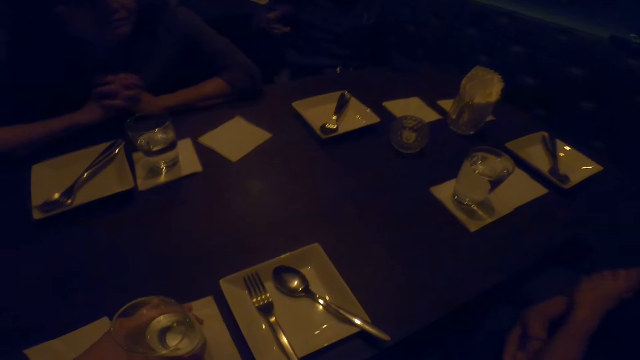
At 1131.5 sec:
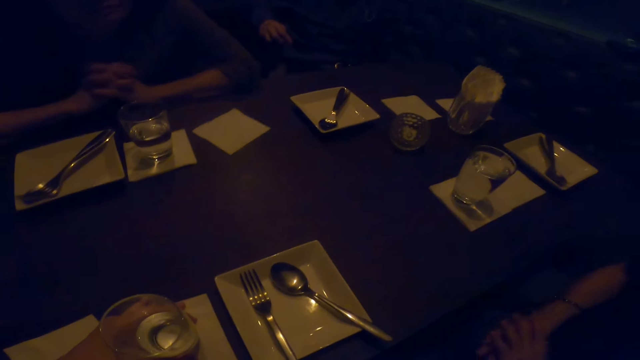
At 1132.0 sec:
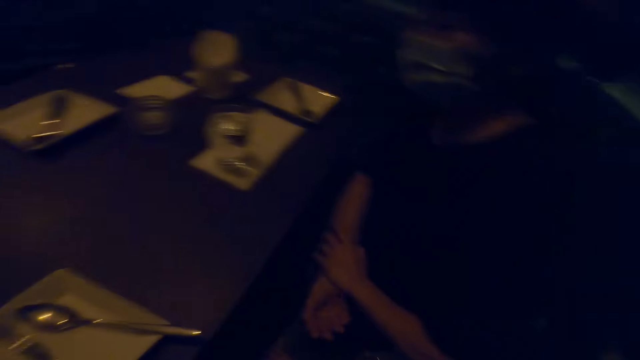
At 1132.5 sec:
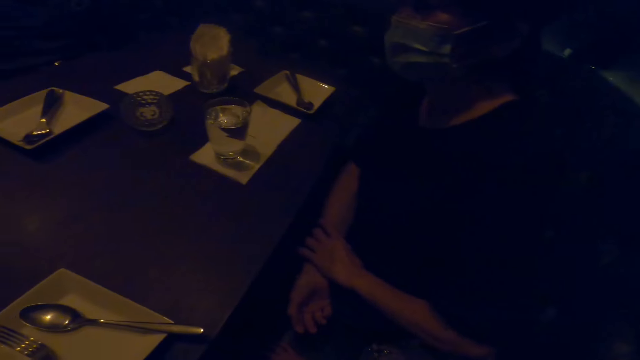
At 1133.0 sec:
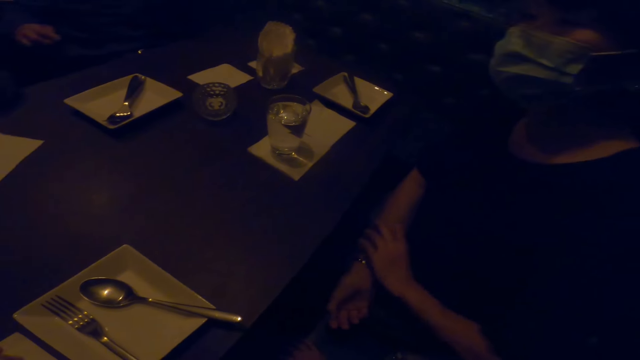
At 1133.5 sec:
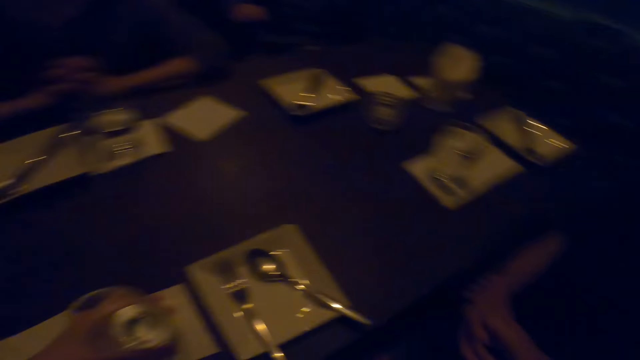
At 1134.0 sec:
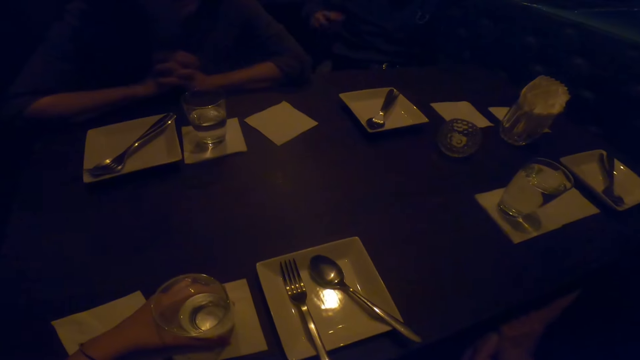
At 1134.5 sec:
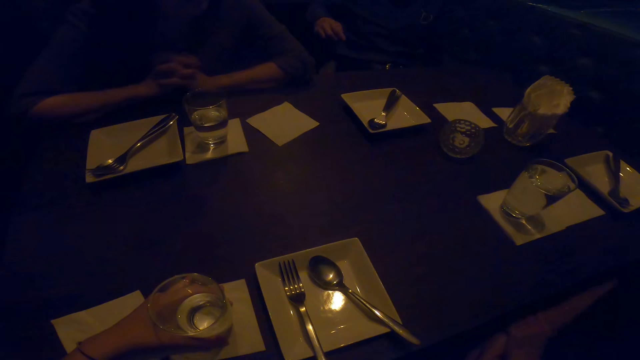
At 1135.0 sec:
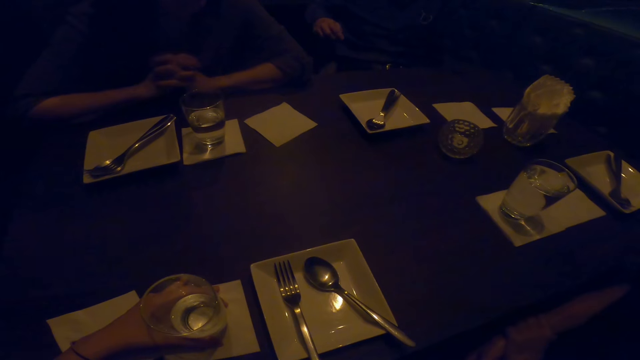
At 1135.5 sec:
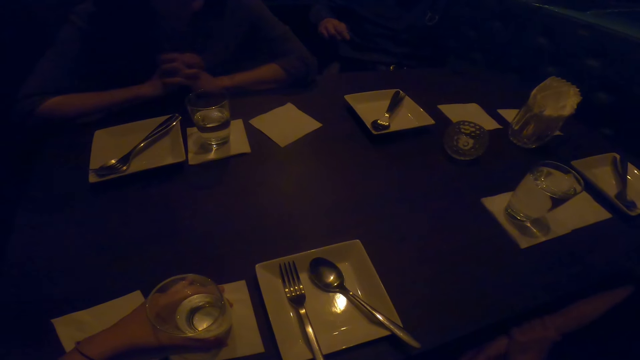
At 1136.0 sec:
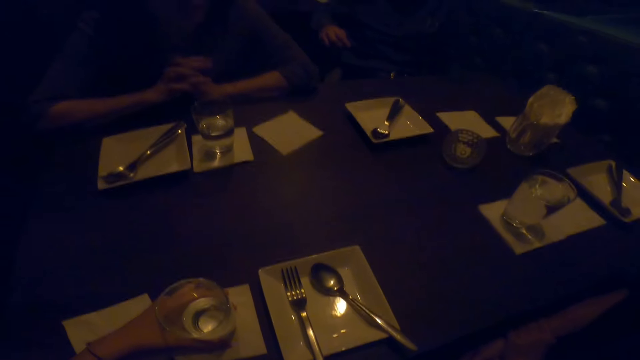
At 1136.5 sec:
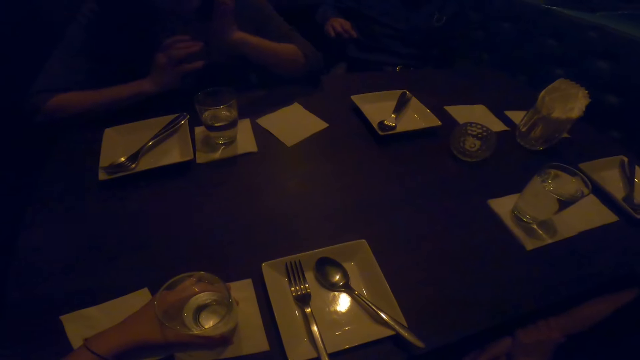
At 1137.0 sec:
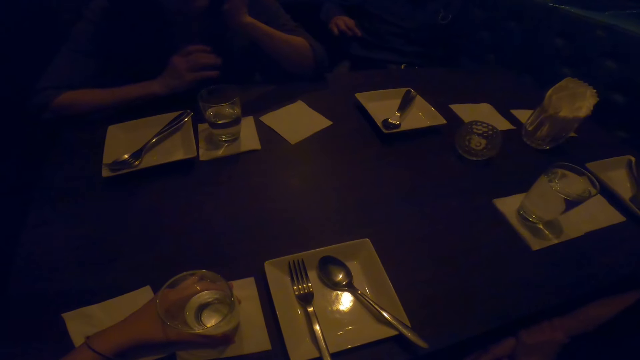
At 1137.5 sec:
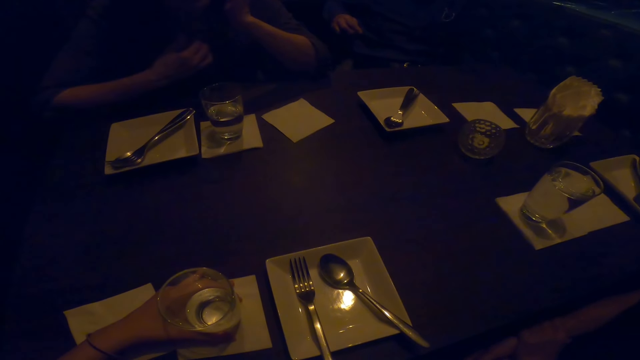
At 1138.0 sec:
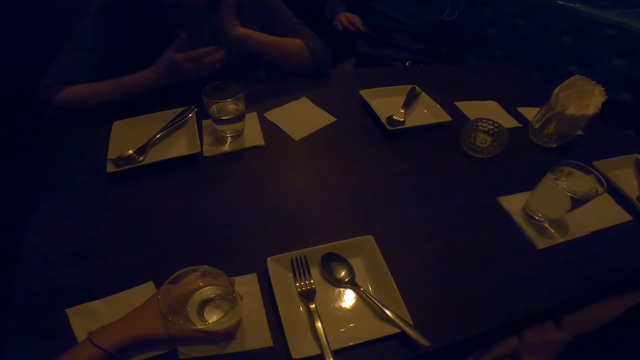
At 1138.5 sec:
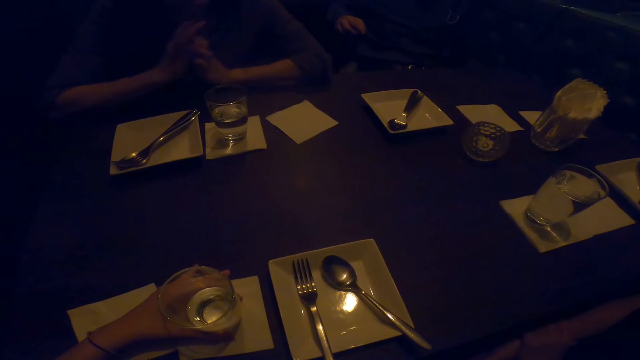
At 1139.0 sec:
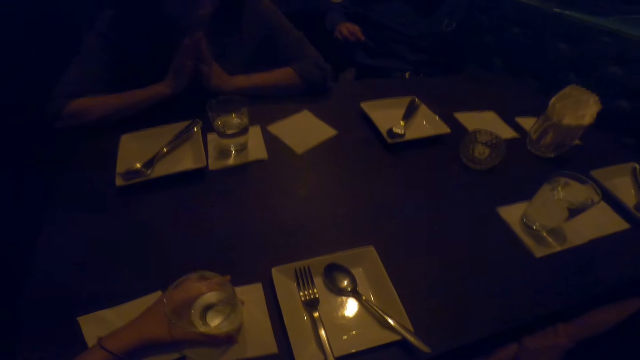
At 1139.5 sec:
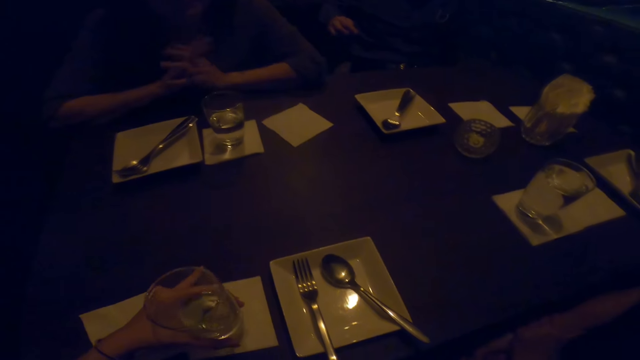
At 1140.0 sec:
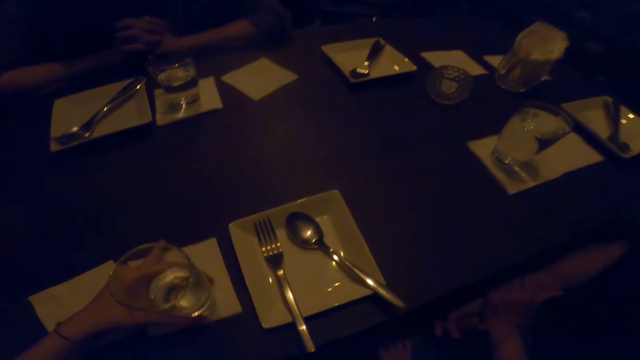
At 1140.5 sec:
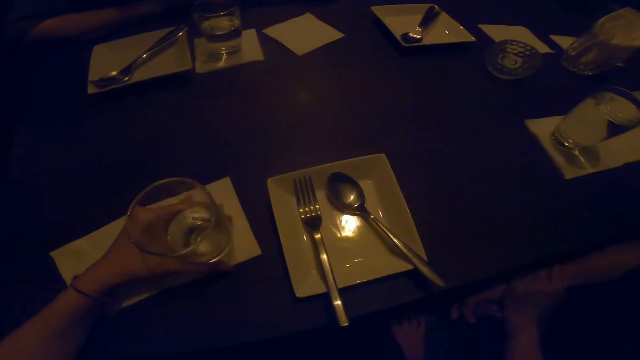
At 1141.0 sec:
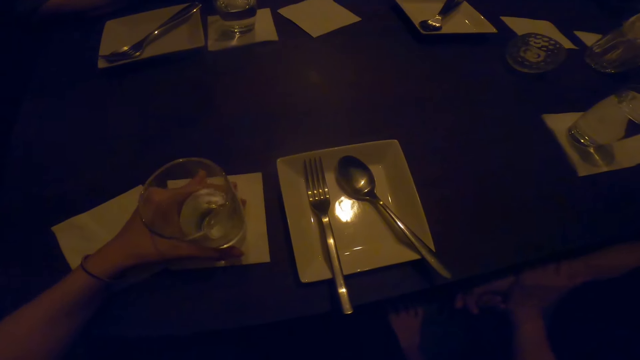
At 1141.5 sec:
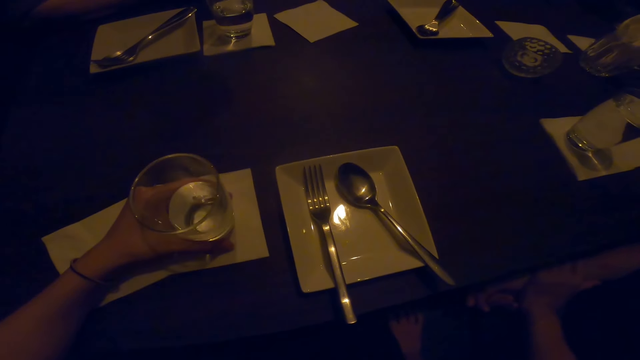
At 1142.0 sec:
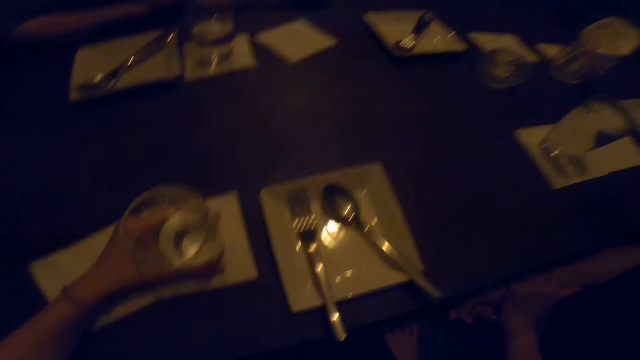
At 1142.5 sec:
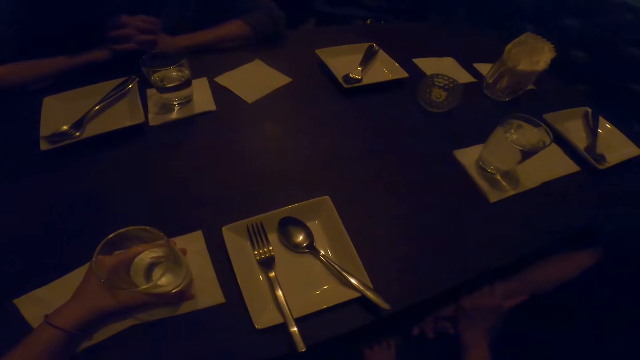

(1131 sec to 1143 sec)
The camera wearer stares at a lady. They stare at the table. Another lady touches the face. The camera wearer interacts with the friends. They move the glass on the table.

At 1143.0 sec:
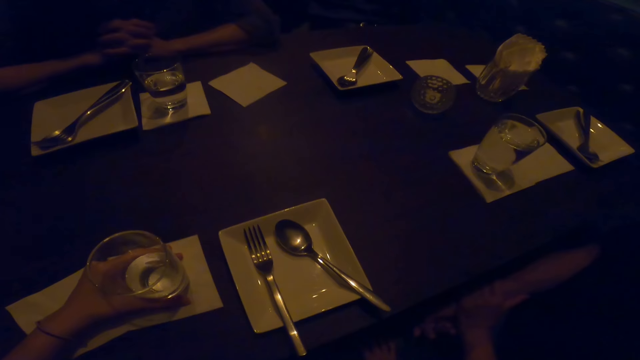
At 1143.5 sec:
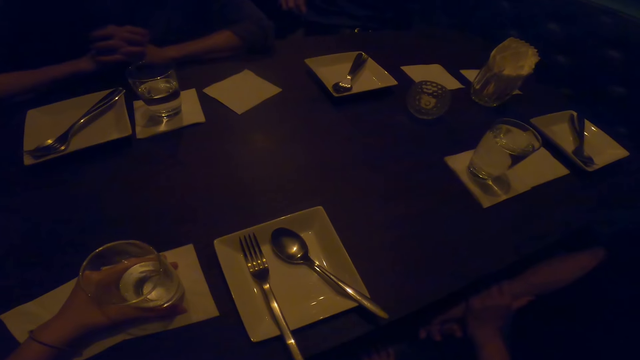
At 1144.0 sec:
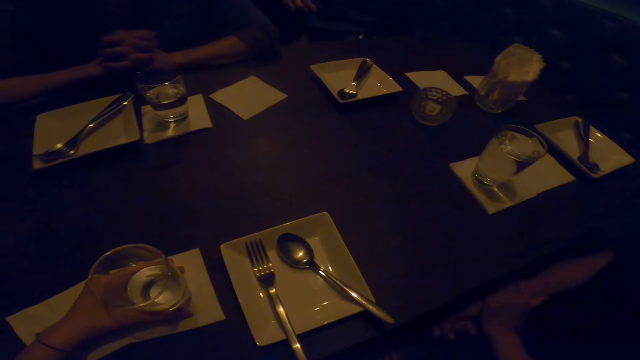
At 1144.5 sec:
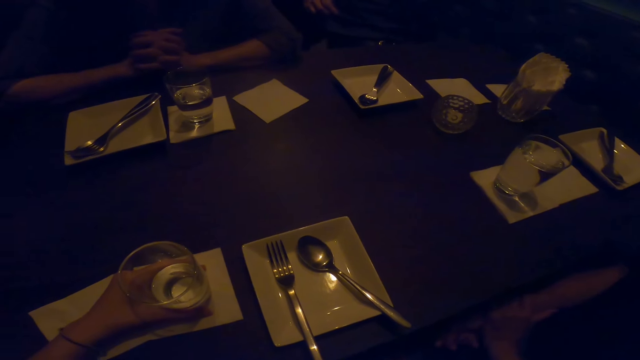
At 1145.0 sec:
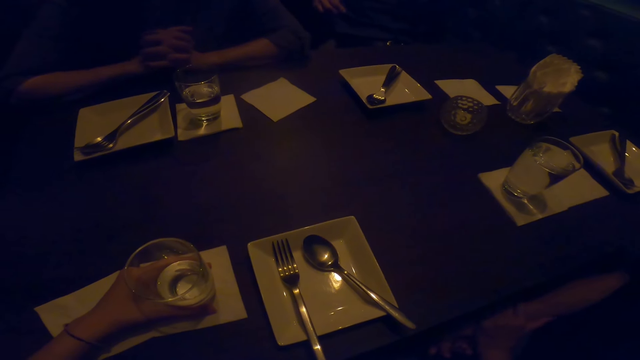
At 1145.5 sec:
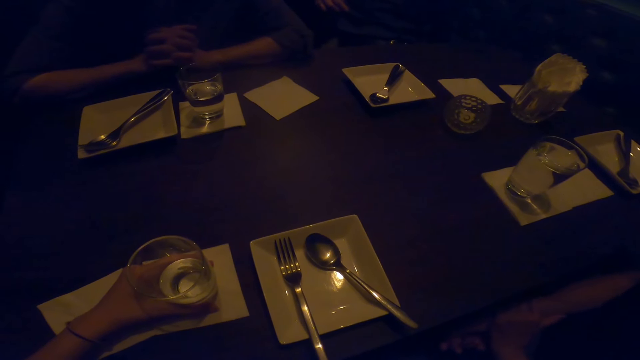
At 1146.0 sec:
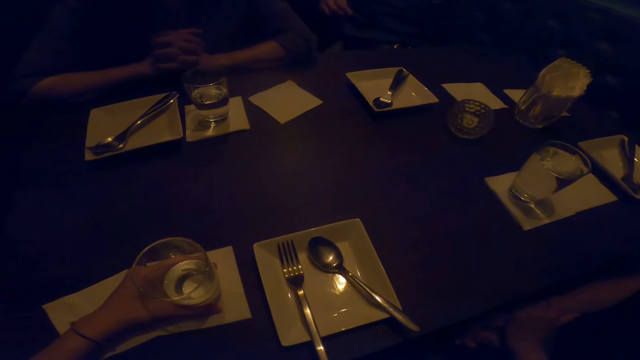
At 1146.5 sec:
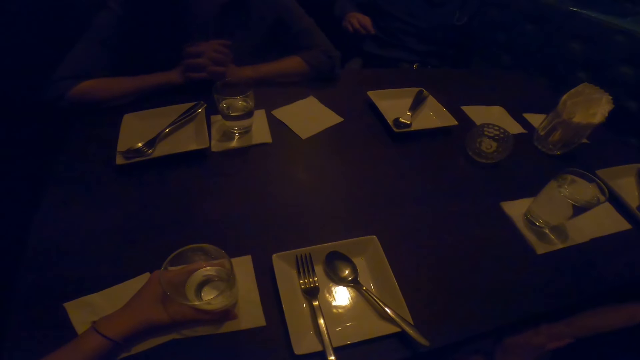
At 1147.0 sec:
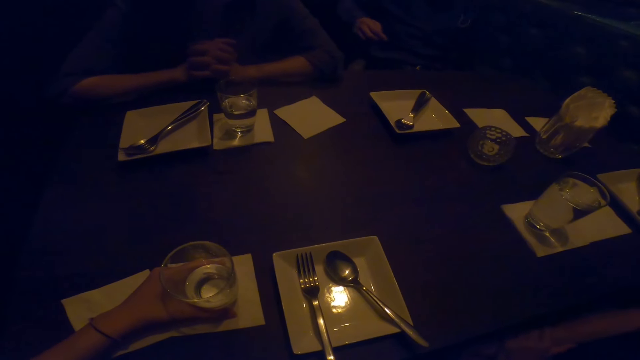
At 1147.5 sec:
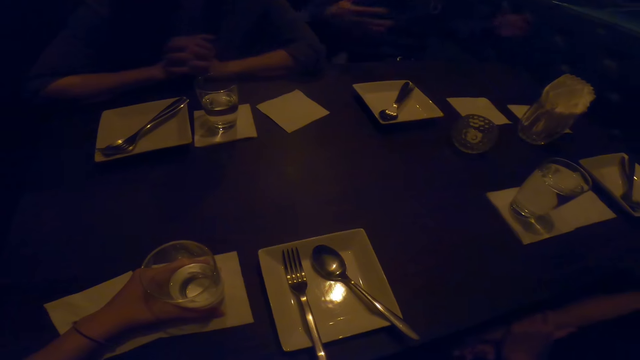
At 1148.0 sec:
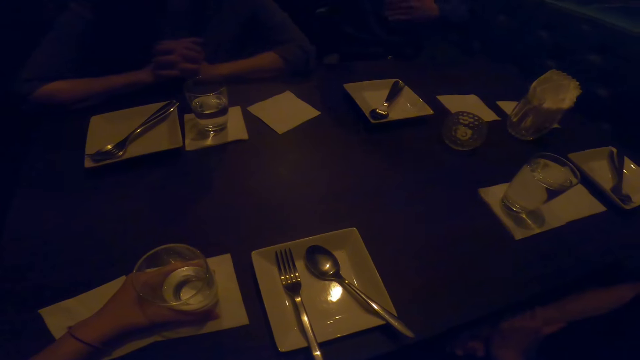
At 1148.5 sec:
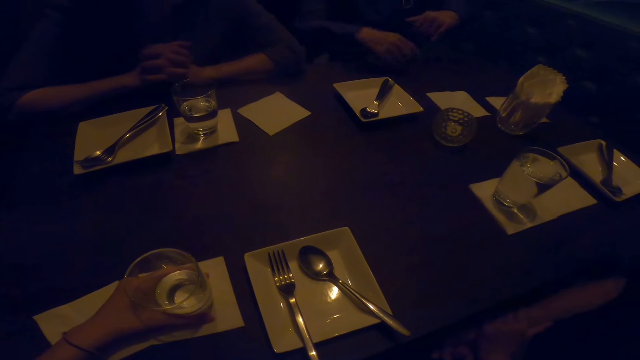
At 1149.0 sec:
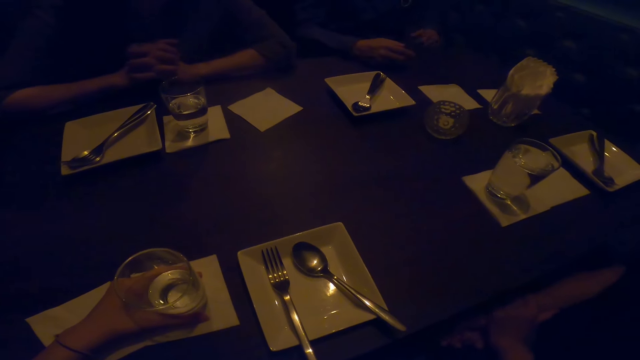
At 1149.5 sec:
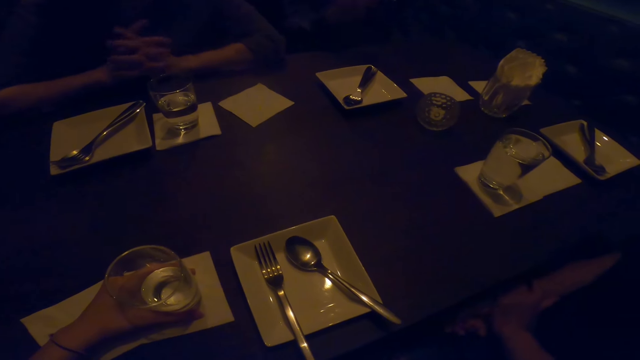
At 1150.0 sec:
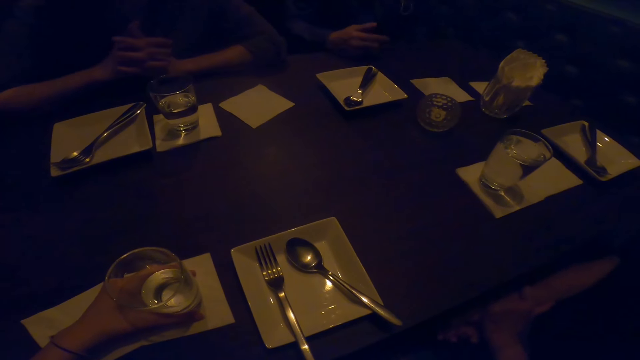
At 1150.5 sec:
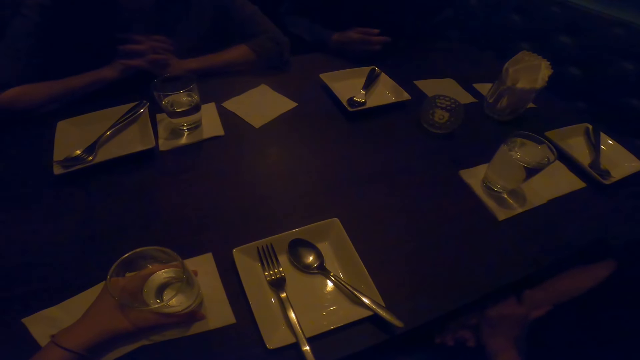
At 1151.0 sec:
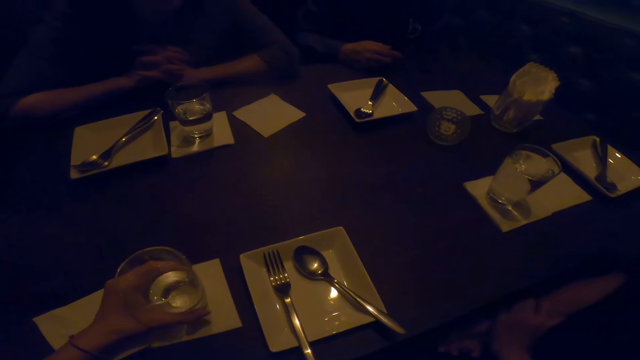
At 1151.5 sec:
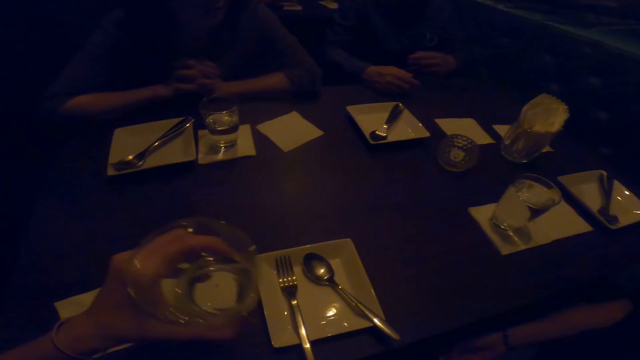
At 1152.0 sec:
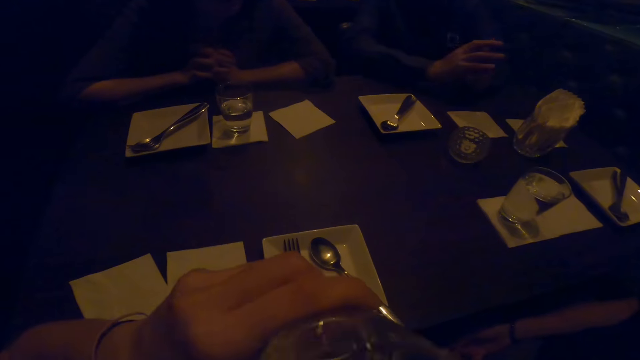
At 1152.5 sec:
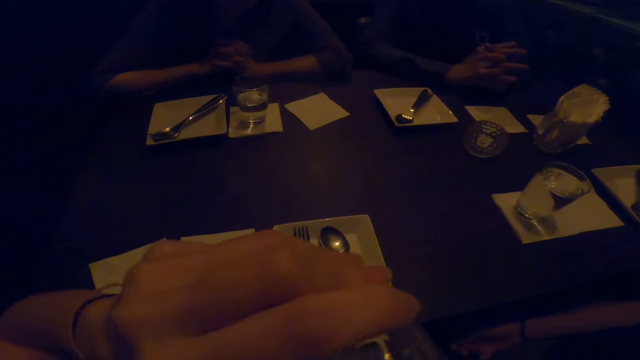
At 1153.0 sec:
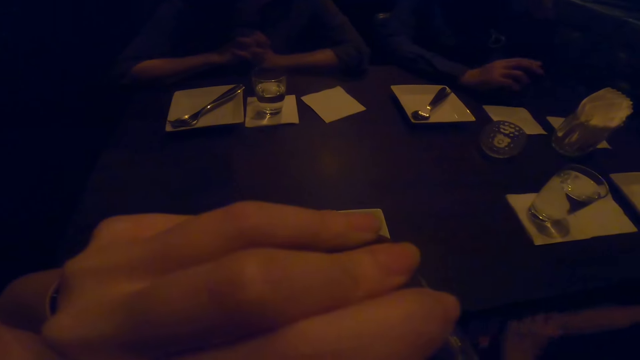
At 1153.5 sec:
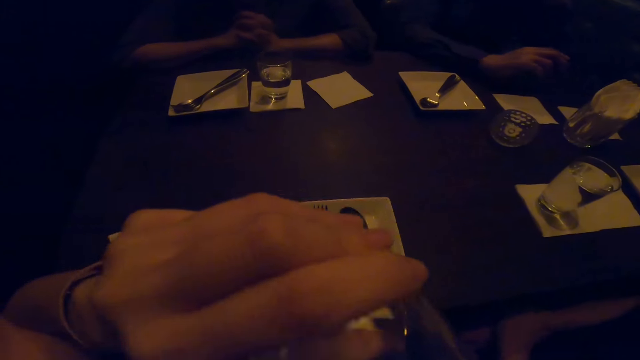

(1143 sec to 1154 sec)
The camera wearer interacts with the friends. They pick up the glass of water. They drink the water.
